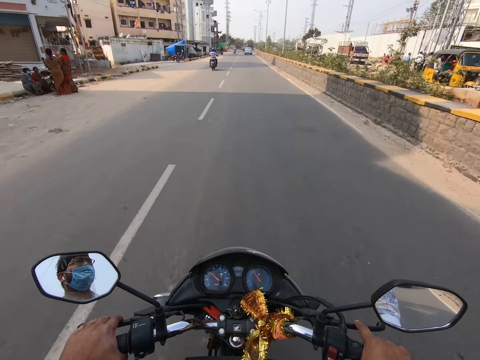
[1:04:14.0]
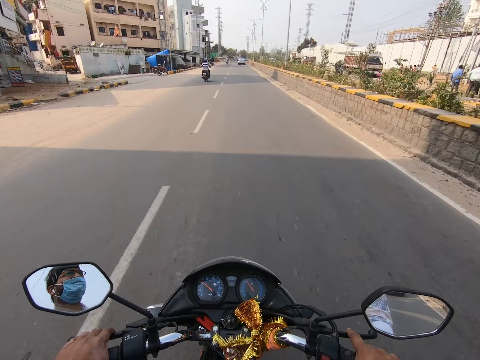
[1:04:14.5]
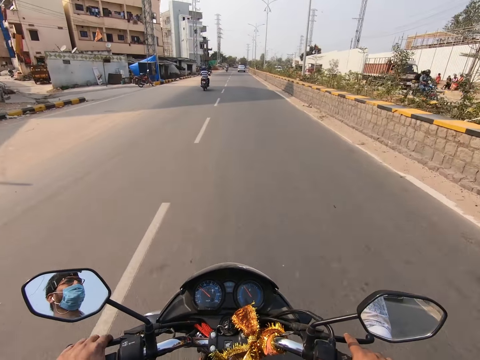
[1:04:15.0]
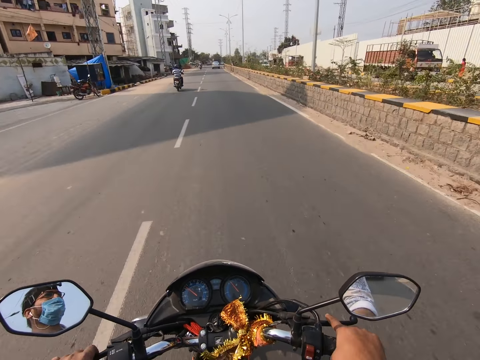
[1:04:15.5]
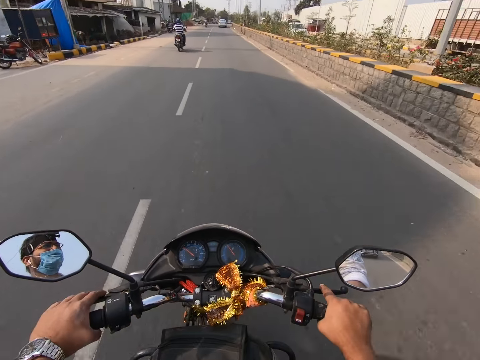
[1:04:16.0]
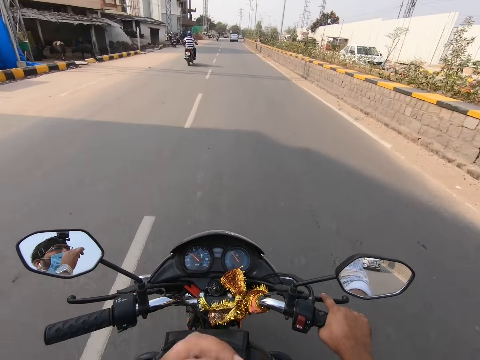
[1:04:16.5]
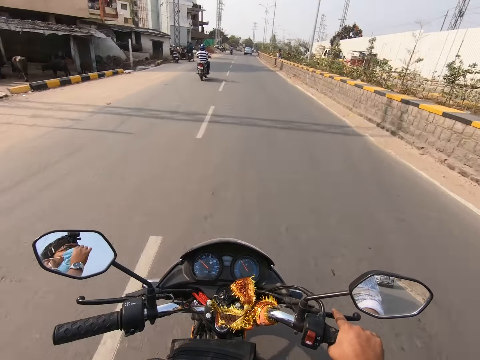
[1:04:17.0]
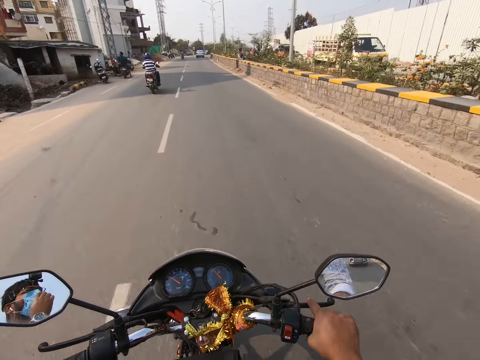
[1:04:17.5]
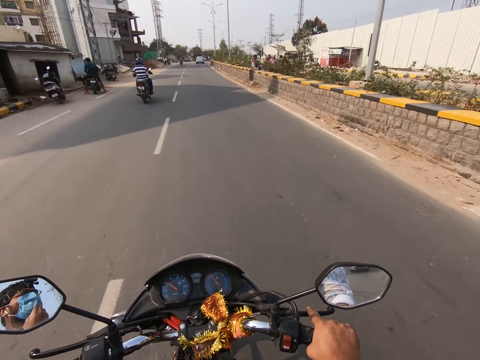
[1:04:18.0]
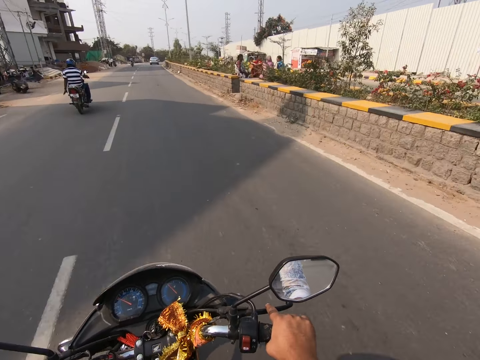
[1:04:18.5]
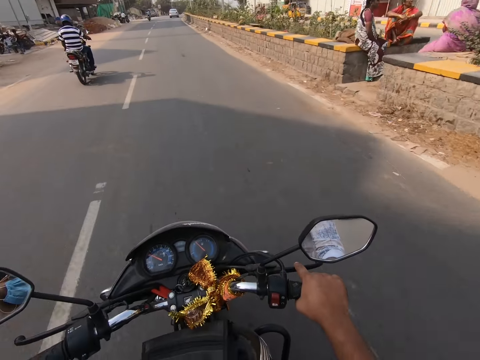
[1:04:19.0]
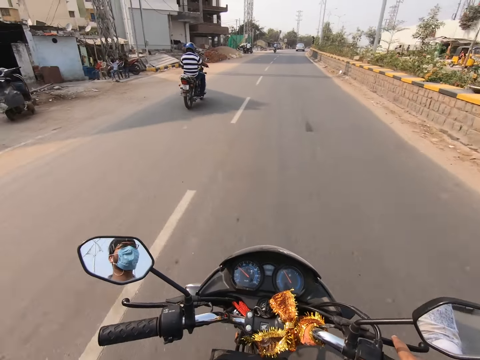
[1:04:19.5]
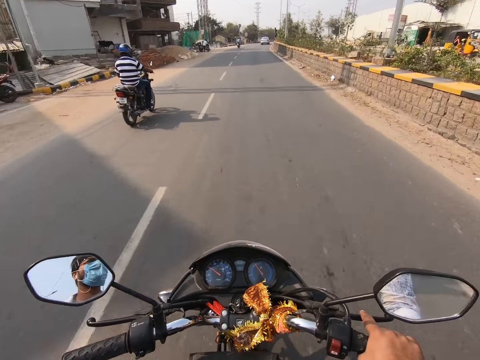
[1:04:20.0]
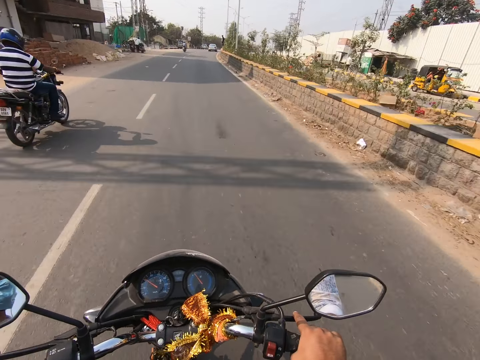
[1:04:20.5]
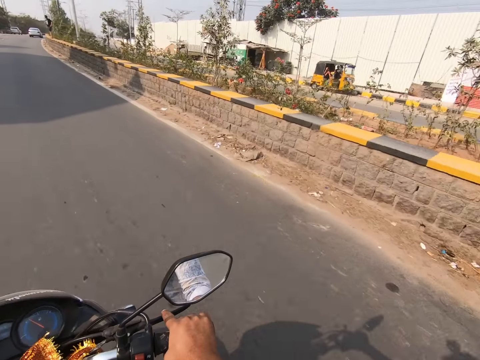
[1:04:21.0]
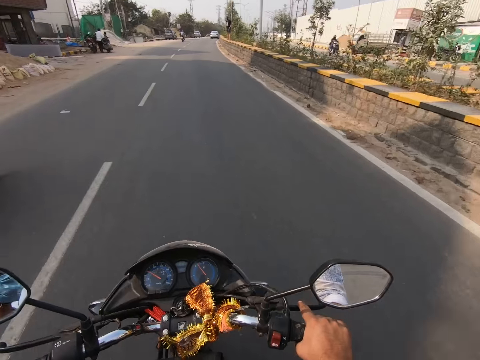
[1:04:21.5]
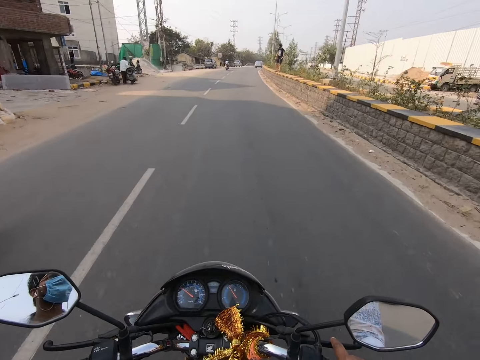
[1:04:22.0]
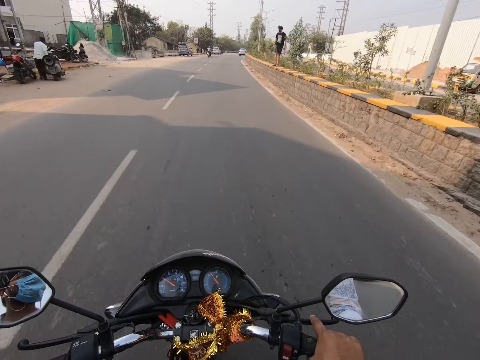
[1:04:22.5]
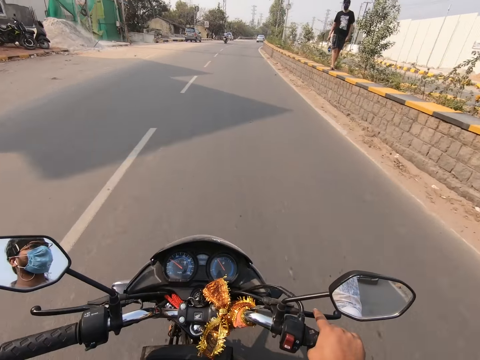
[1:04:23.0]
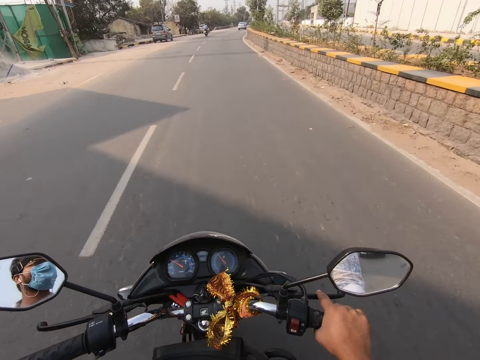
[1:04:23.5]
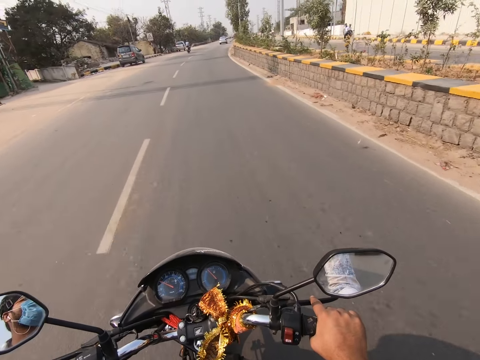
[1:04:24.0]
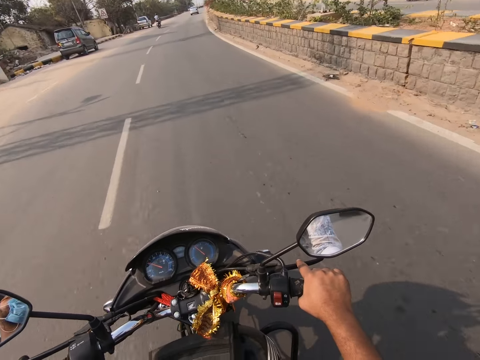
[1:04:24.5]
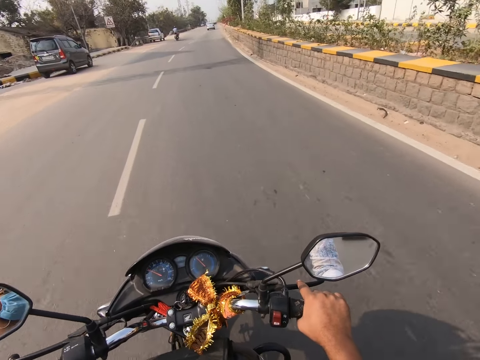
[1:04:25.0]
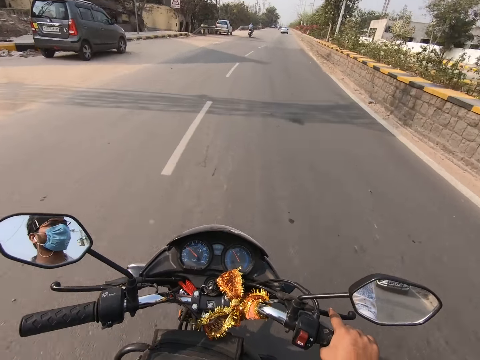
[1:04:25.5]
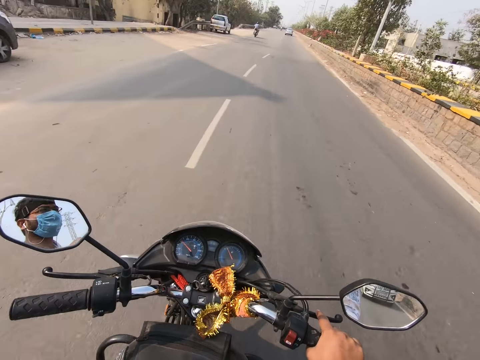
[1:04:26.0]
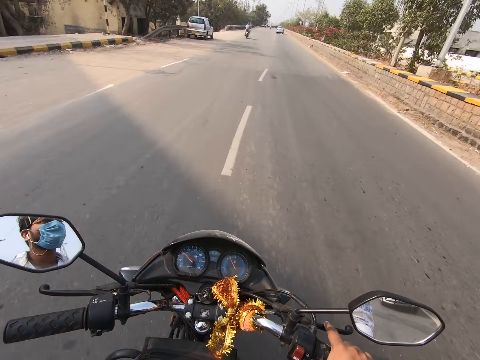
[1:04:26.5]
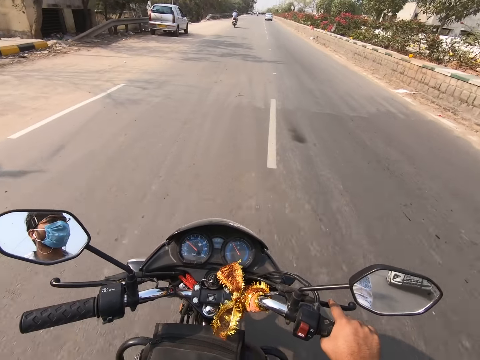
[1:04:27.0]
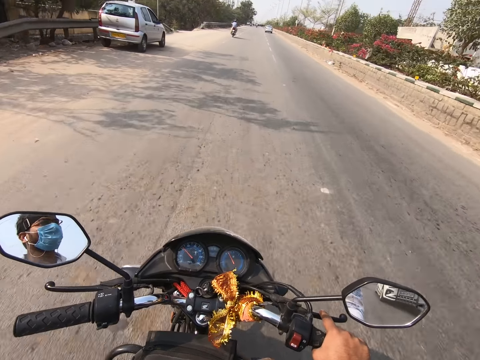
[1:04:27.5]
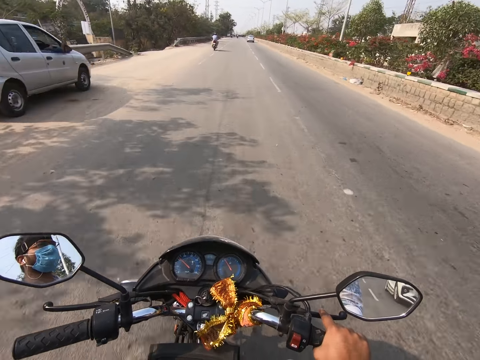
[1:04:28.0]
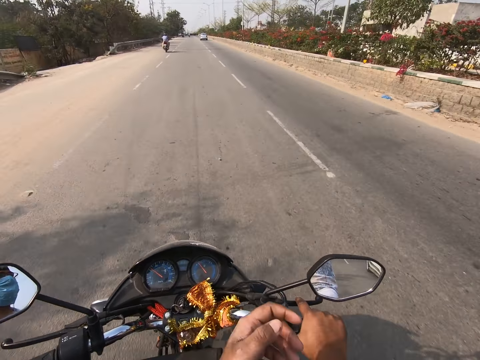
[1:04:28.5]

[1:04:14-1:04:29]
The camera wearer presses the brake of the bike with his left hand. He removes his left hand from the left handlebar. He adjusts the nose mask on his face with his left hand.

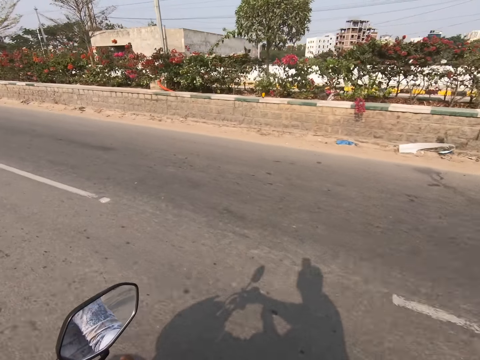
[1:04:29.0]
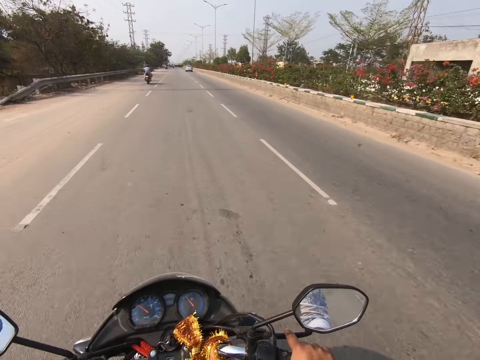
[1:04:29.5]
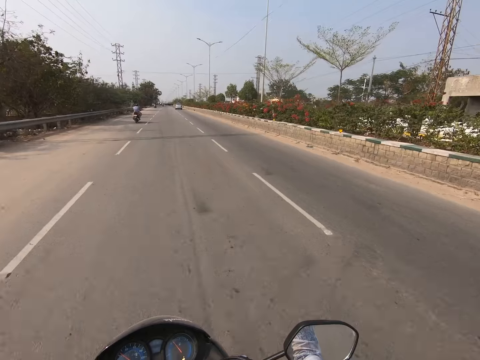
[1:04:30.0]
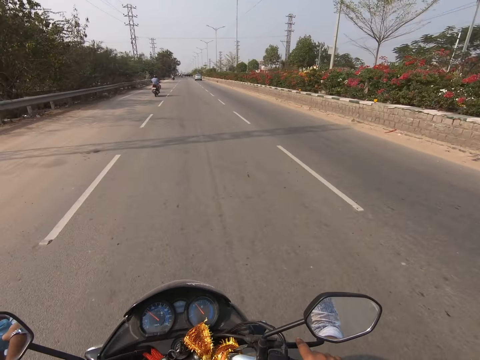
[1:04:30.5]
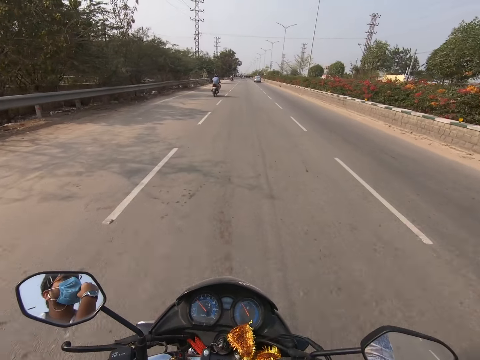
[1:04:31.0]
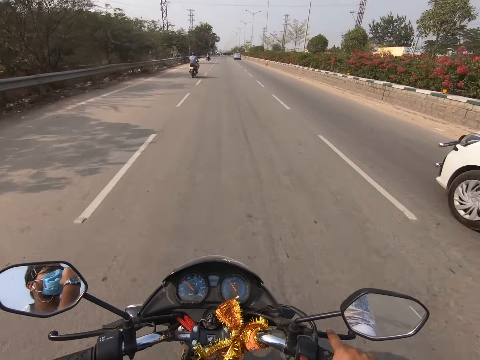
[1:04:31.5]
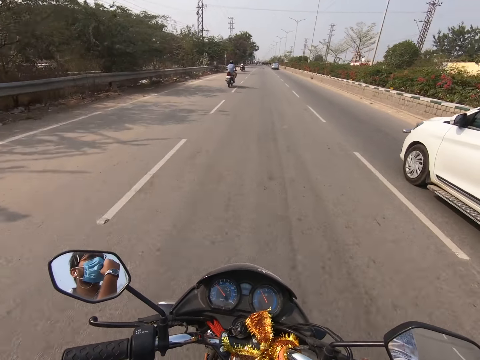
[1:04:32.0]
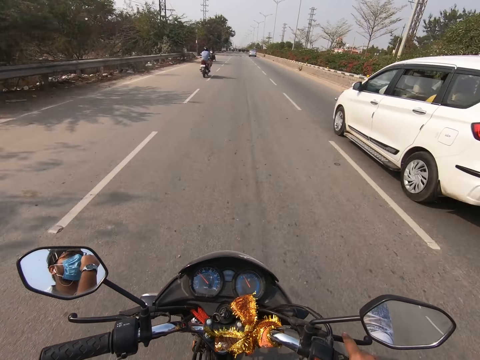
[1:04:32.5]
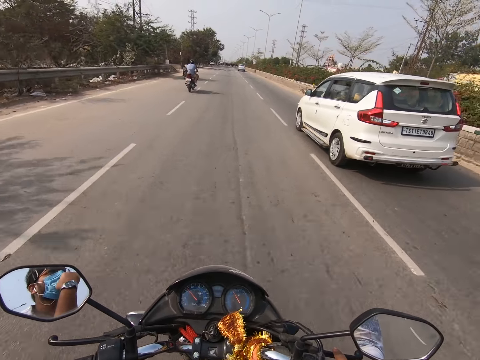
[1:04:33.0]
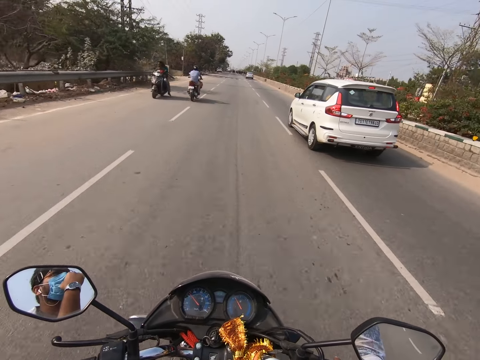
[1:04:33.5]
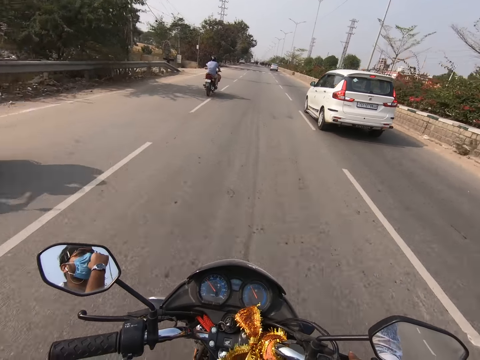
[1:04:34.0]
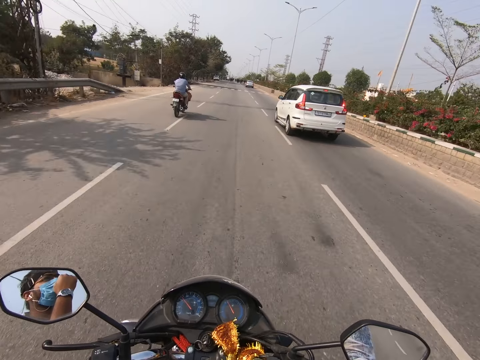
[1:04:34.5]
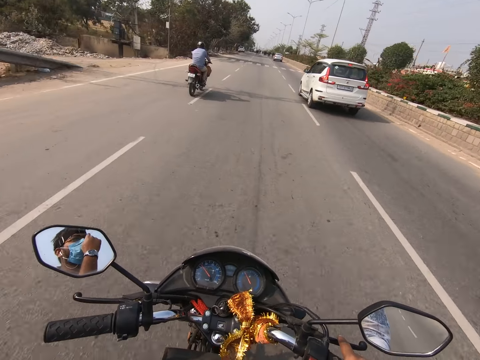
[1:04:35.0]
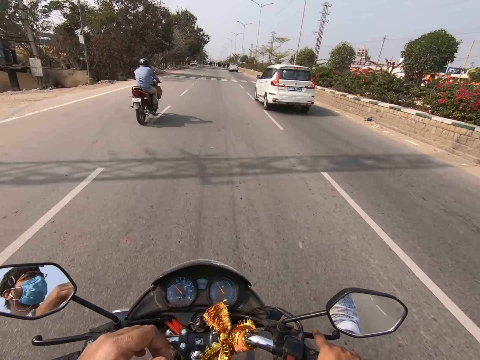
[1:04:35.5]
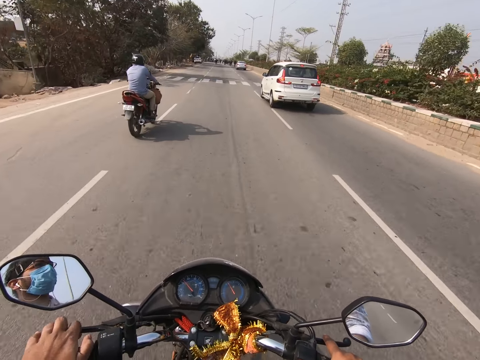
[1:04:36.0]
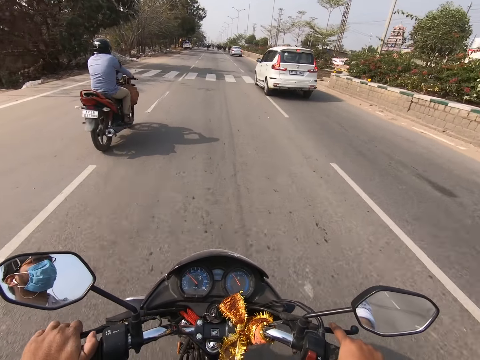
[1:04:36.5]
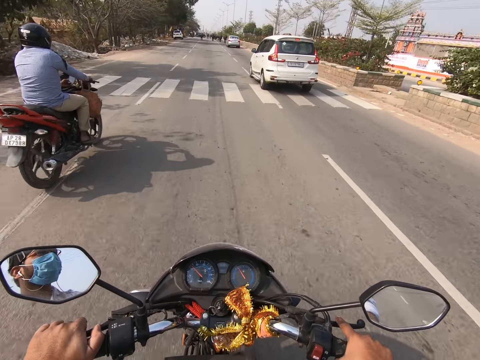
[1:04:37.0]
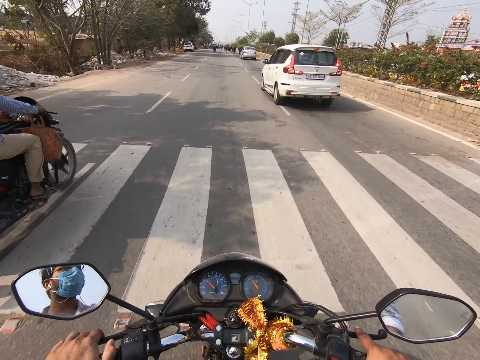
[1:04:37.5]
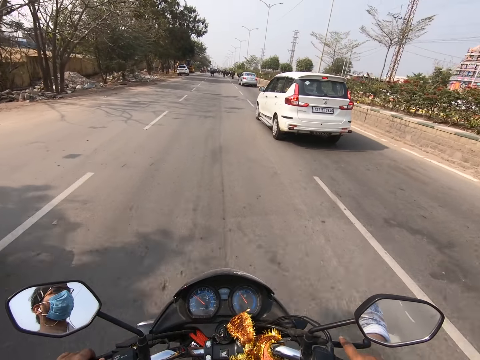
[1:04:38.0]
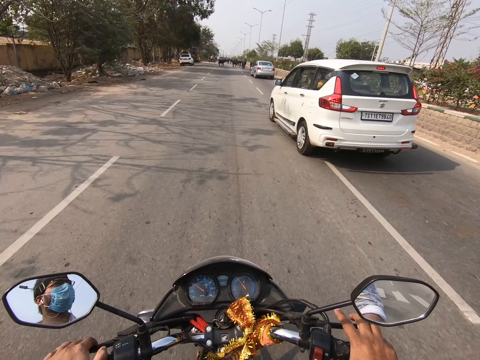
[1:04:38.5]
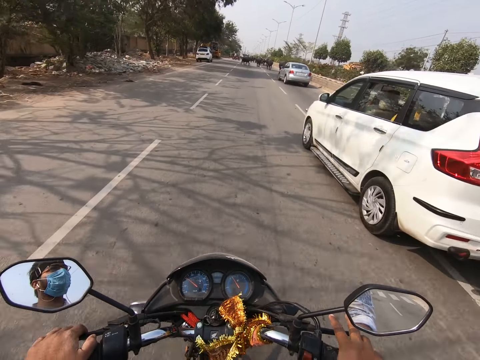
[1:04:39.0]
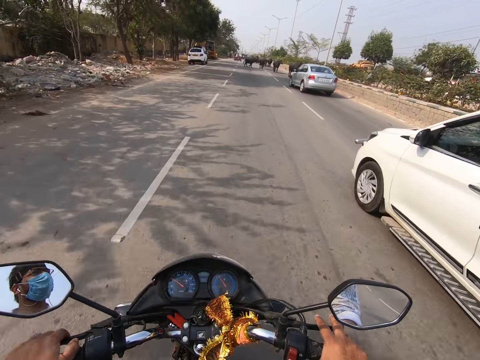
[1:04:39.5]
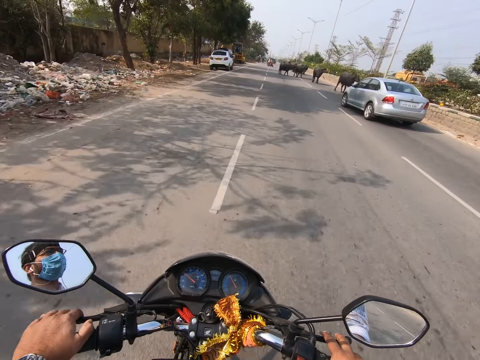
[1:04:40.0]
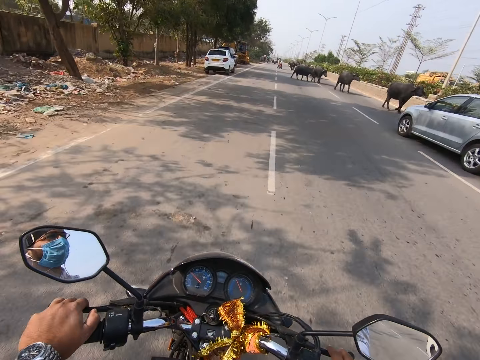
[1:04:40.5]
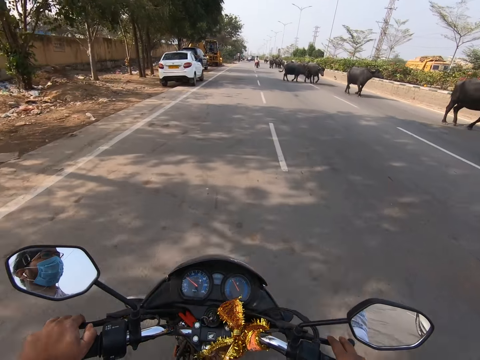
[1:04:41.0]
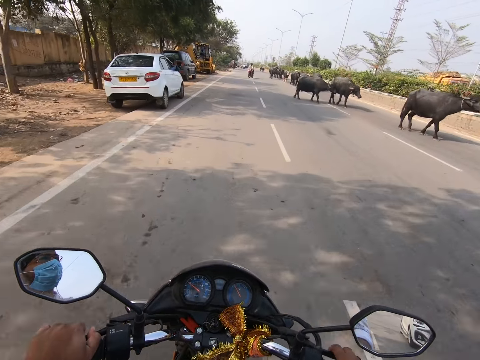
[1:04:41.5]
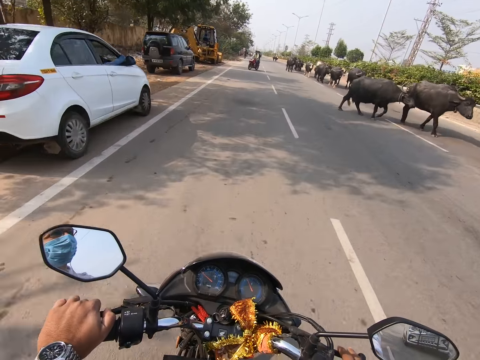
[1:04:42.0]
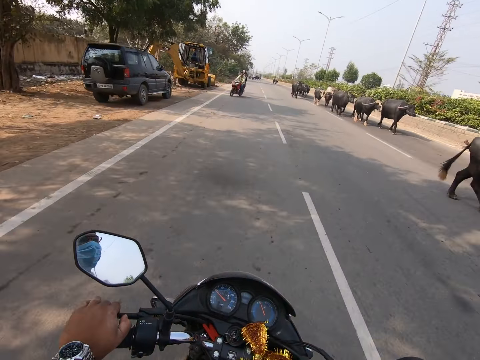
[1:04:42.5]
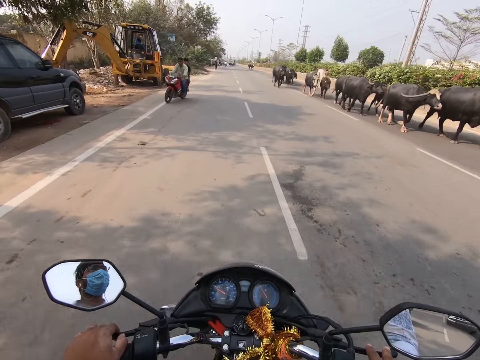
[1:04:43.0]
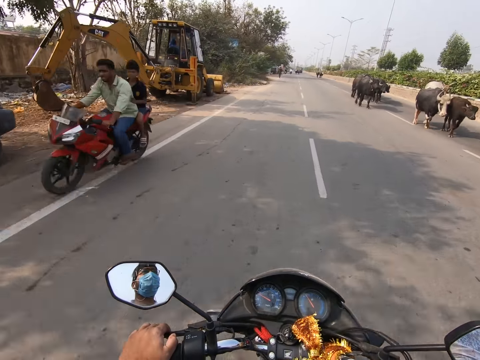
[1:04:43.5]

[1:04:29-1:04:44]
The camera wearer holds the left handlebar of the bike with his left hand. He presses the brake of the bike with his left hand.
